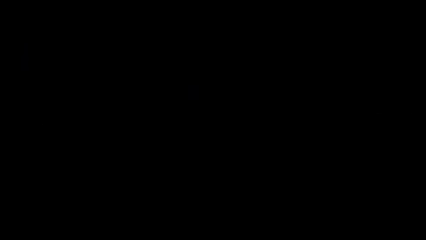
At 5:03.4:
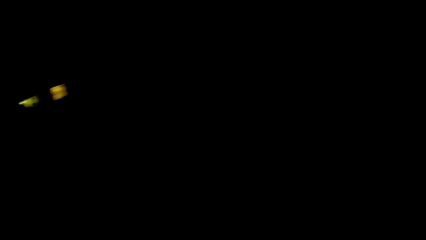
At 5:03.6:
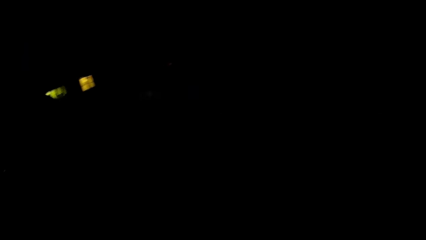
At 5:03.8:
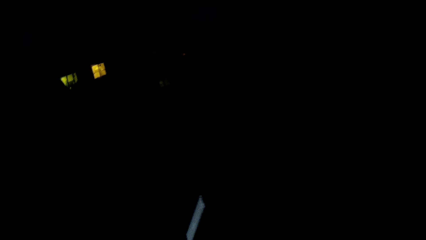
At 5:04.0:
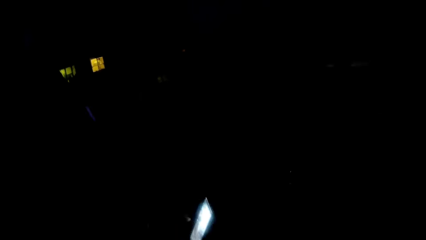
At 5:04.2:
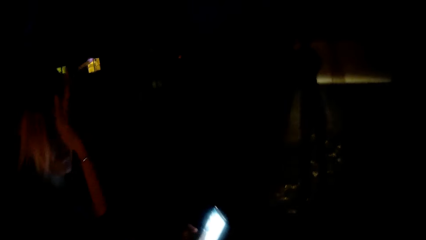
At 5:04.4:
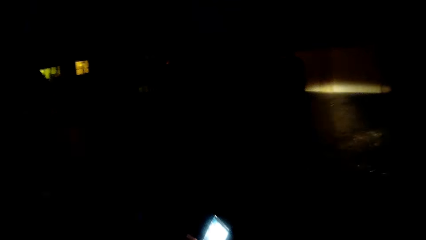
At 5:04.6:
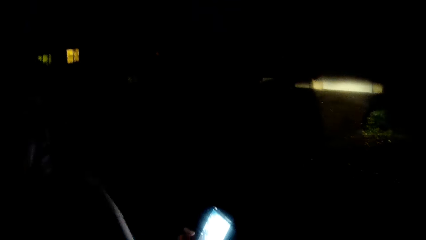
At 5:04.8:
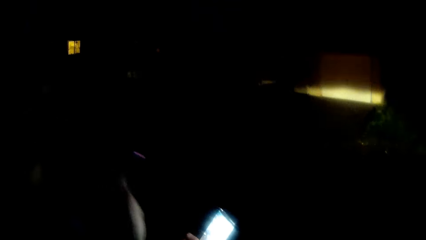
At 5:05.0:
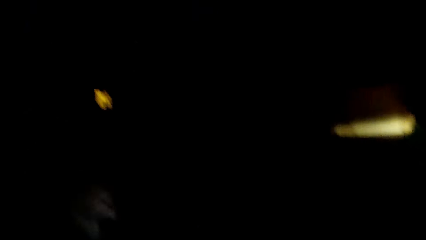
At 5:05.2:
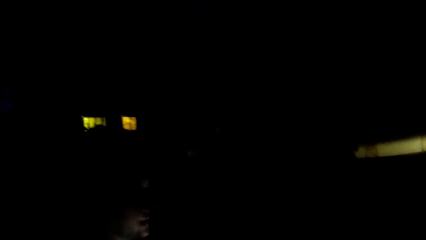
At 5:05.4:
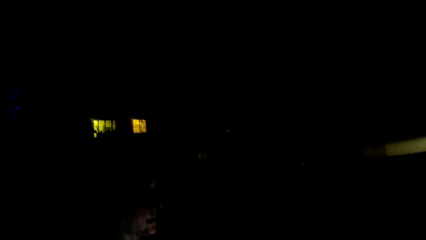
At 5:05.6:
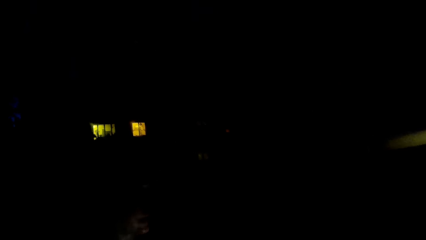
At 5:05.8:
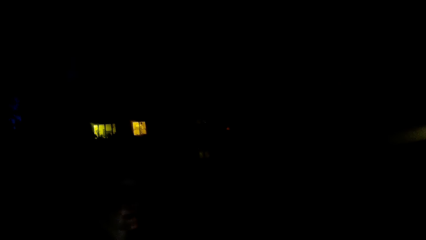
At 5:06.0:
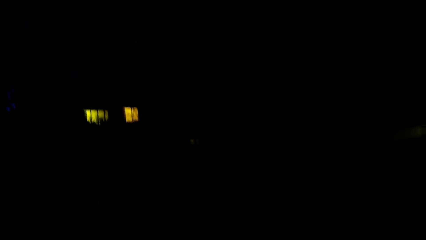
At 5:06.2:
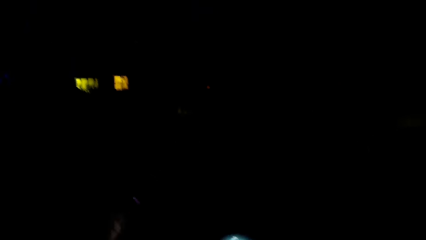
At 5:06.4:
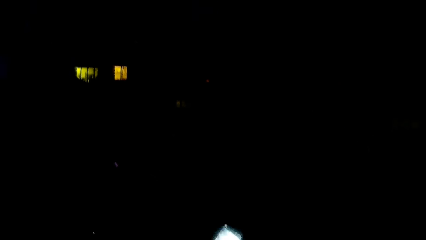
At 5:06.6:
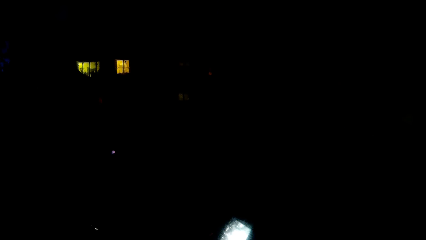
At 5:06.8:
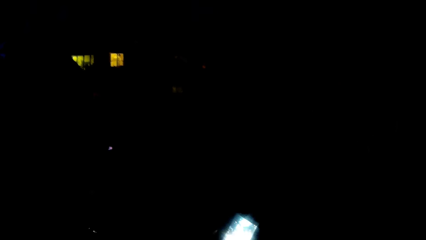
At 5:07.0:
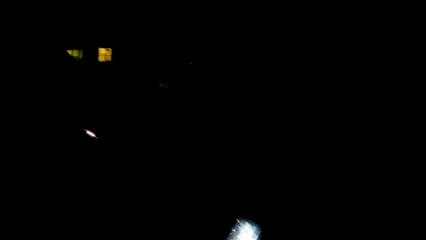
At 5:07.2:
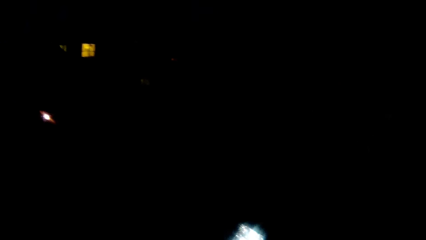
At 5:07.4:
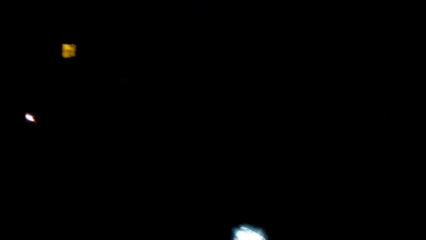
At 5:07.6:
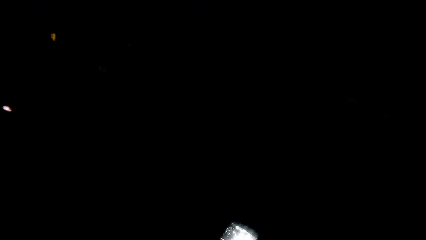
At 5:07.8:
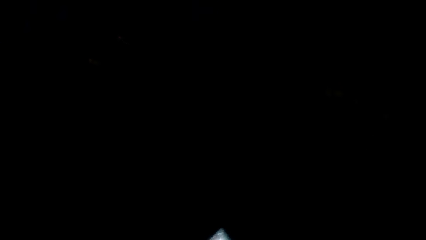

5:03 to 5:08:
The camera wearer dialogues with a woman. The woman looks at the phone. The camera wearer looks around.

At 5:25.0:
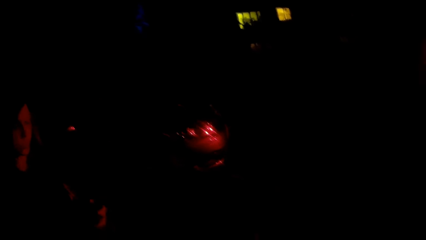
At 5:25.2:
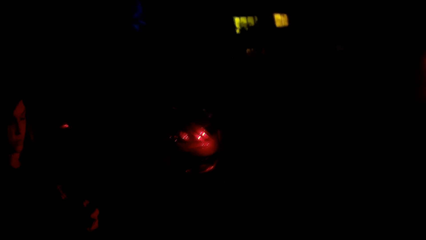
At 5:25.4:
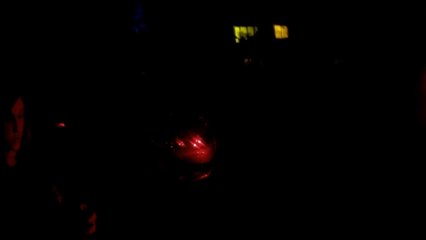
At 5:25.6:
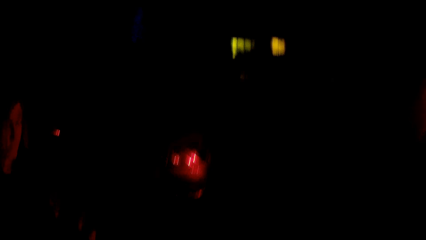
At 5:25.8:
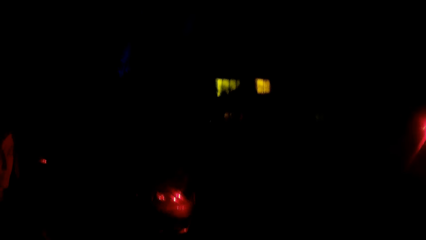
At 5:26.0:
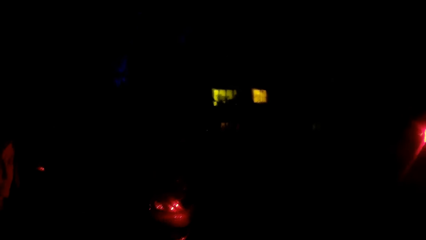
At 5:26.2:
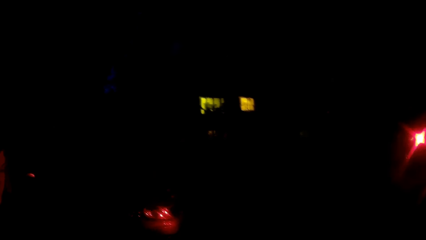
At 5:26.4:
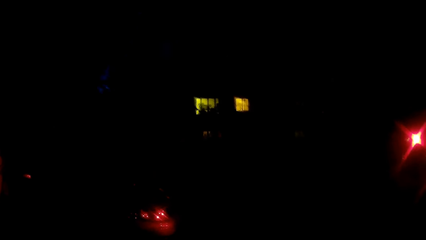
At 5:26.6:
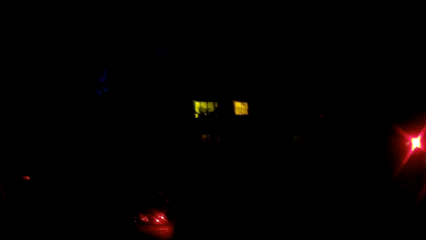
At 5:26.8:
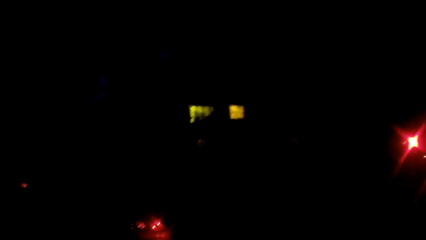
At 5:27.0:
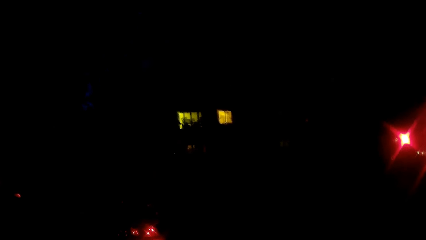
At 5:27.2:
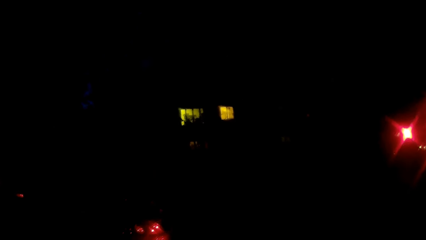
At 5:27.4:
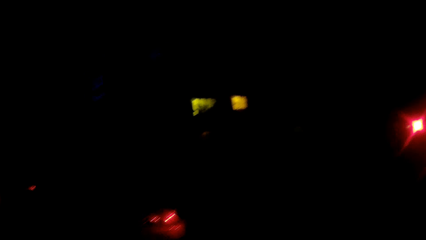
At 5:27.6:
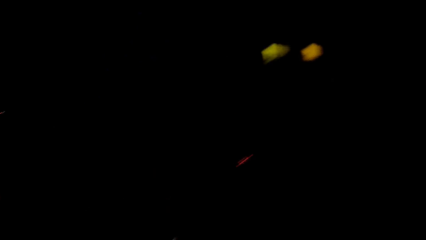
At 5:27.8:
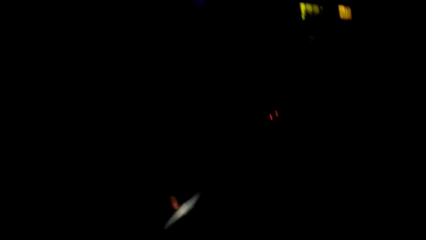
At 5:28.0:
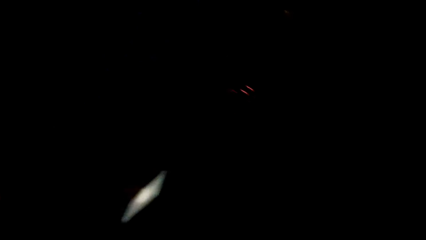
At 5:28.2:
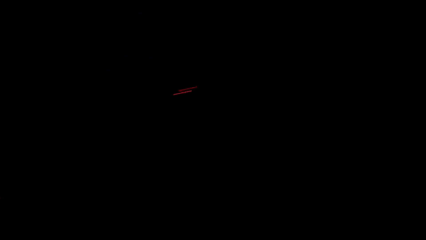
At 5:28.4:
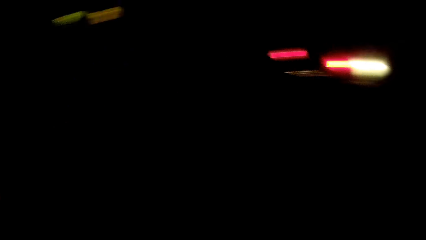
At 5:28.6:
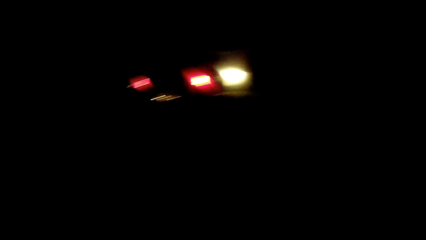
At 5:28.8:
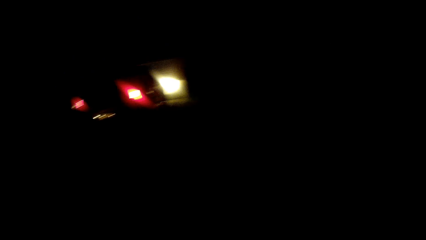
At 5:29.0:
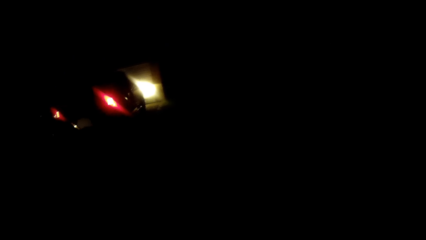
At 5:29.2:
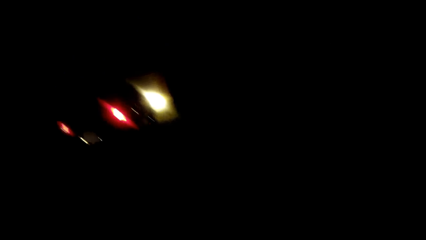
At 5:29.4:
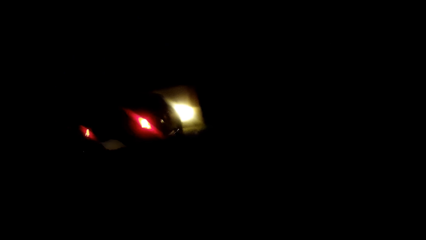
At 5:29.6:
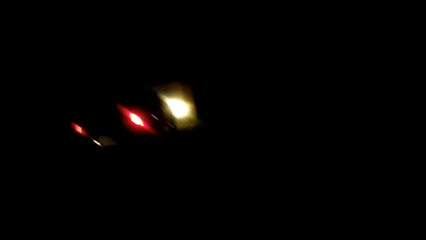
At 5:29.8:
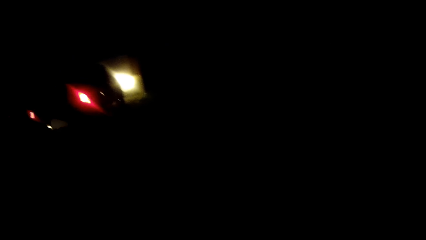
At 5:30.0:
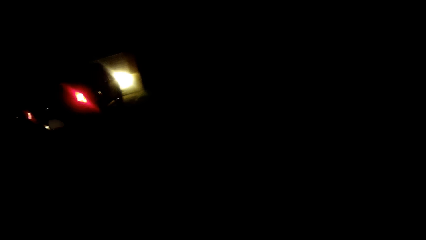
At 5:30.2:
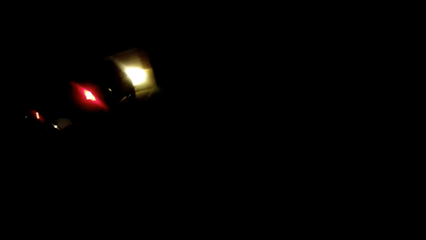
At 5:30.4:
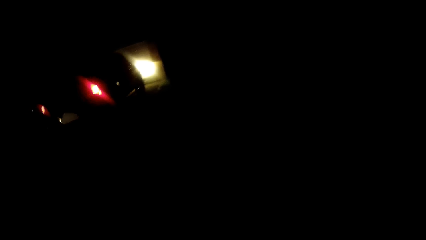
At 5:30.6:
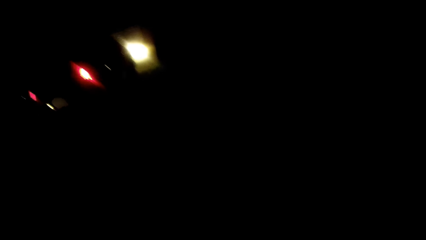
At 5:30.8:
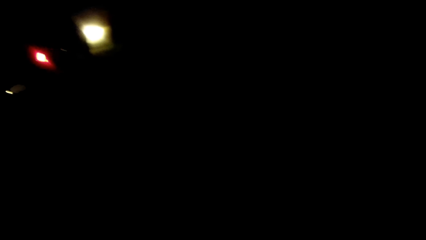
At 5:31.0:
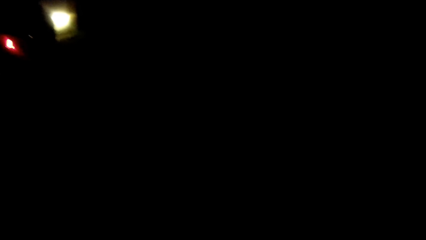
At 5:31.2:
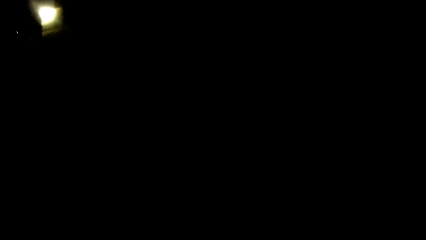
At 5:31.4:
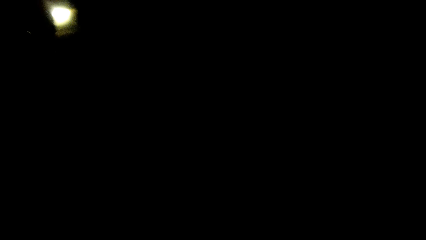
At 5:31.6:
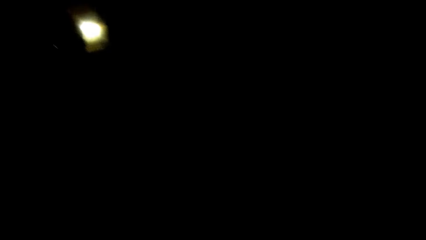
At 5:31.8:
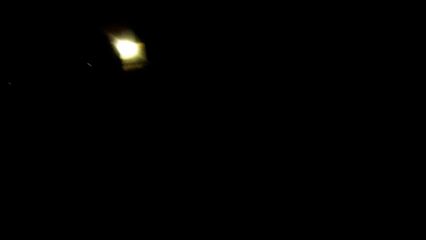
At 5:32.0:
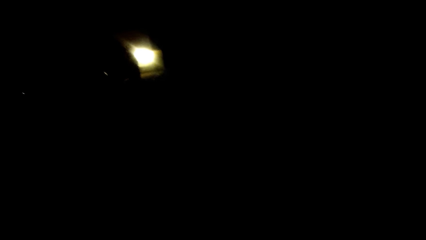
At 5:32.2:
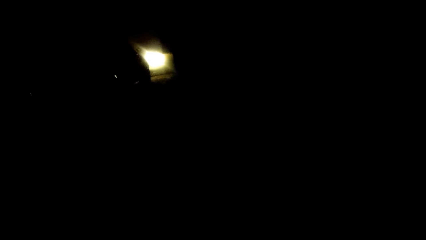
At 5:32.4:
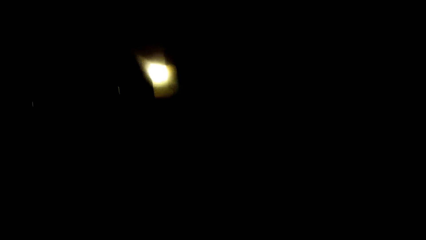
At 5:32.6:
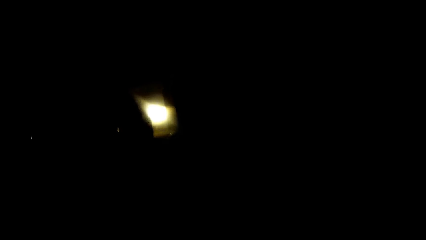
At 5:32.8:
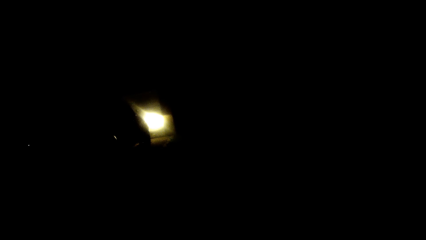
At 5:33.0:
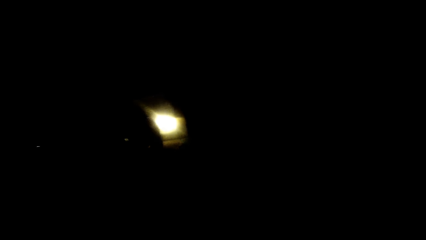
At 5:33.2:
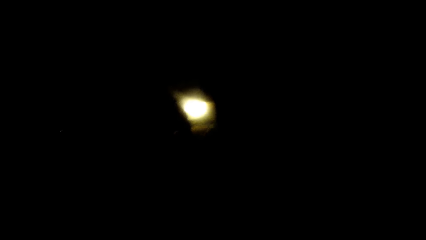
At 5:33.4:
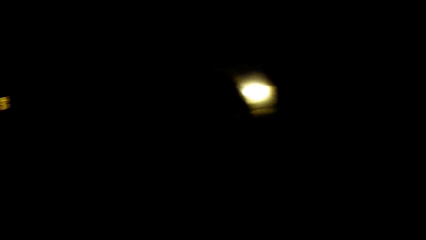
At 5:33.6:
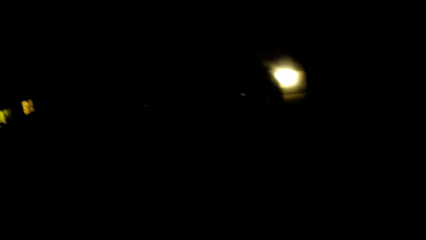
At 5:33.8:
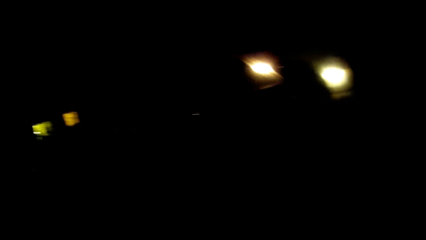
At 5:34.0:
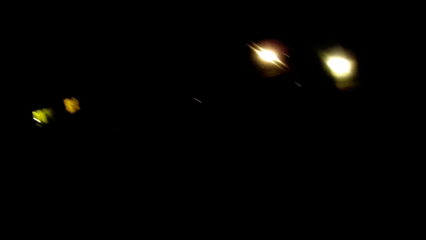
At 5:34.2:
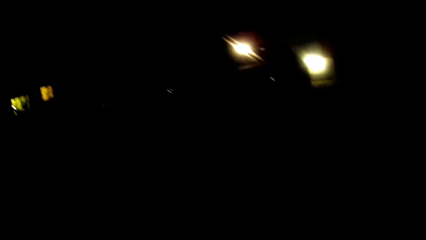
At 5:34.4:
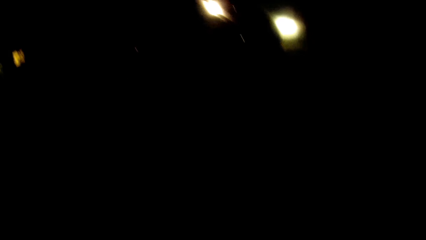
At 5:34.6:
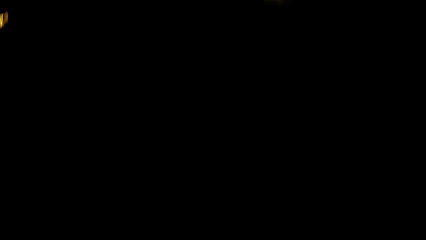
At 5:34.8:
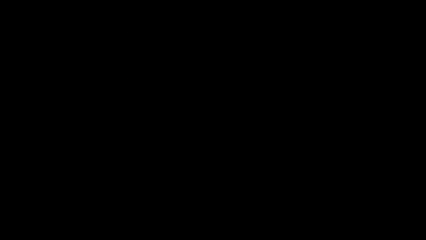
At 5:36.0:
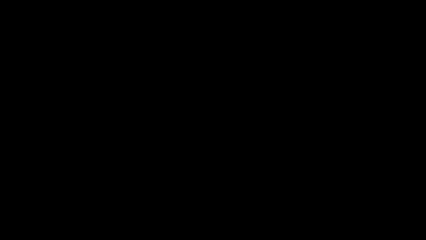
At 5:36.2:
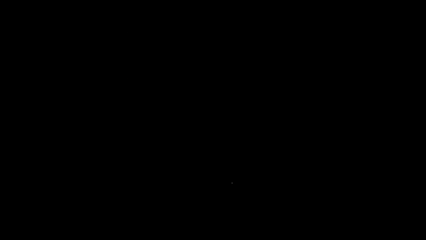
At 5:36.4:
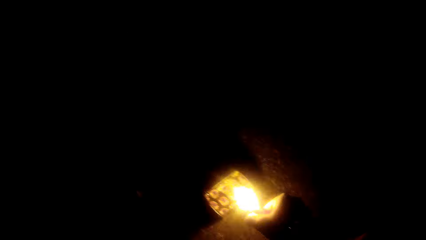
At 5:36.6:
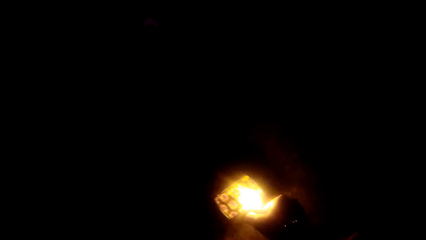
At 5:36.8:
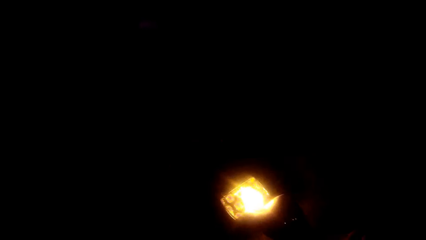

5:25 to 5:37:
The camera wearer looks around. They look around.
